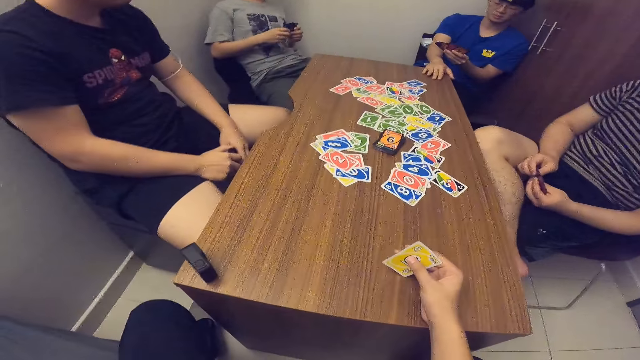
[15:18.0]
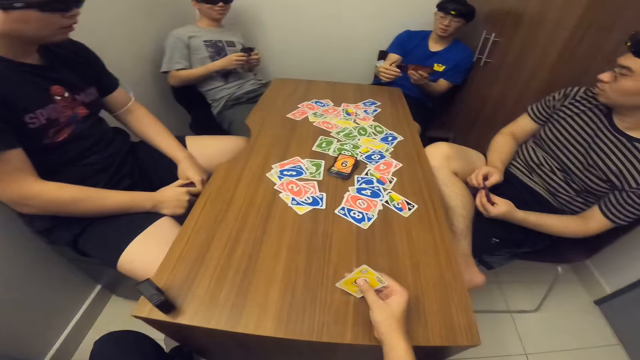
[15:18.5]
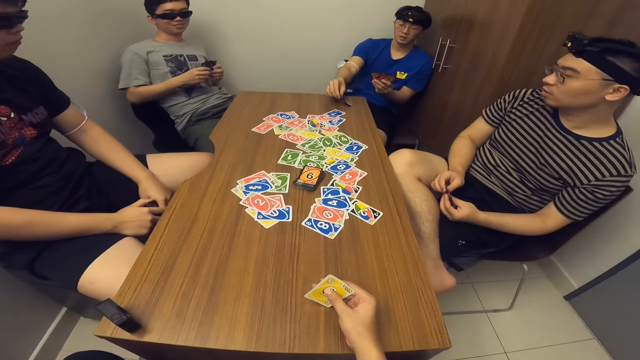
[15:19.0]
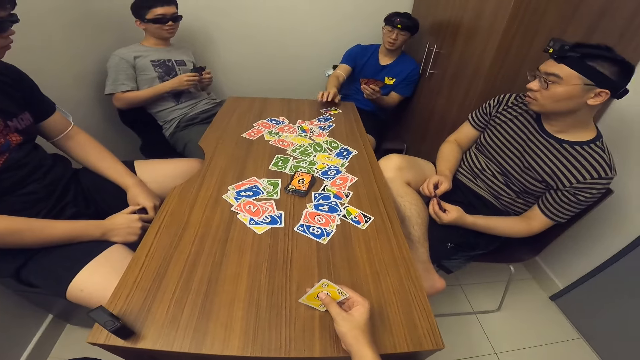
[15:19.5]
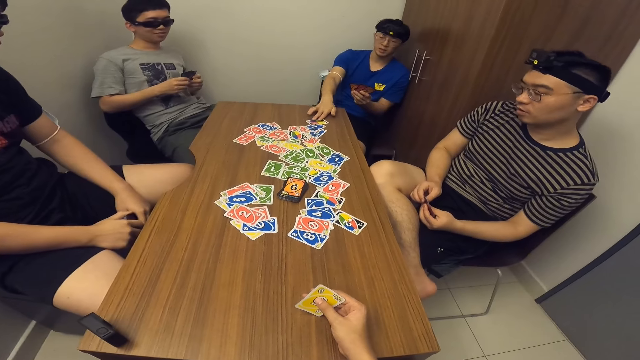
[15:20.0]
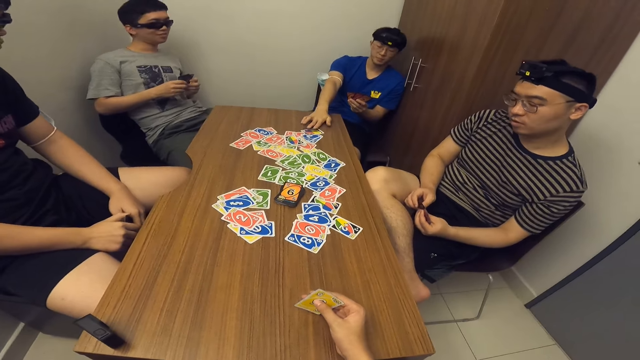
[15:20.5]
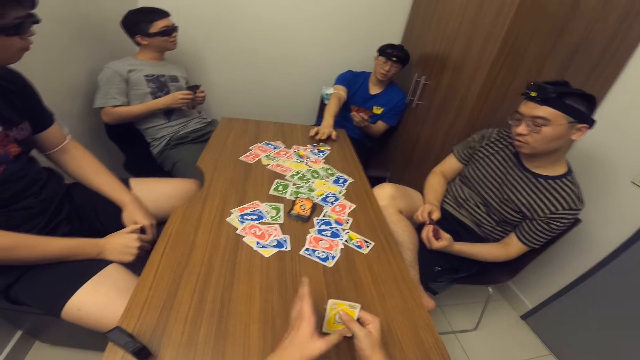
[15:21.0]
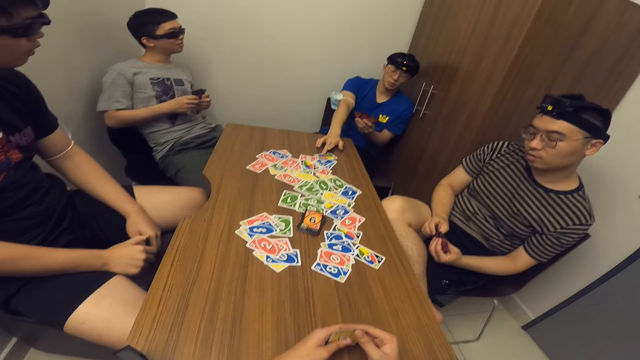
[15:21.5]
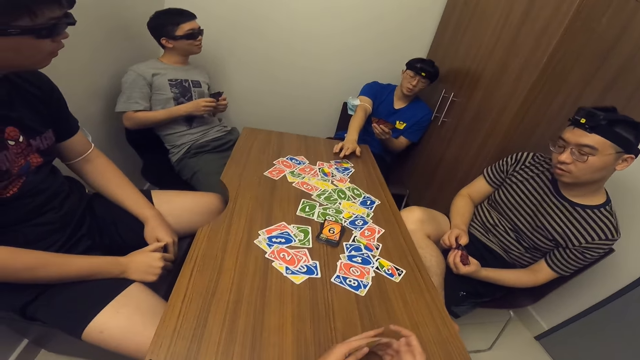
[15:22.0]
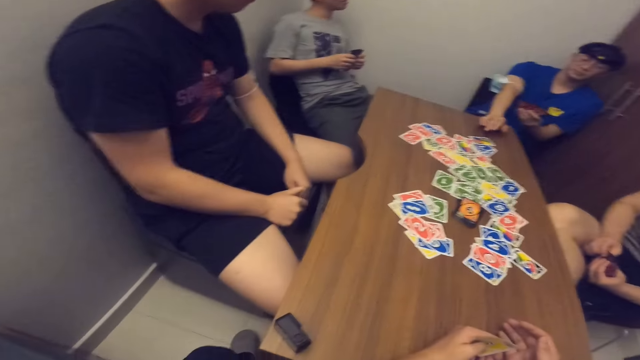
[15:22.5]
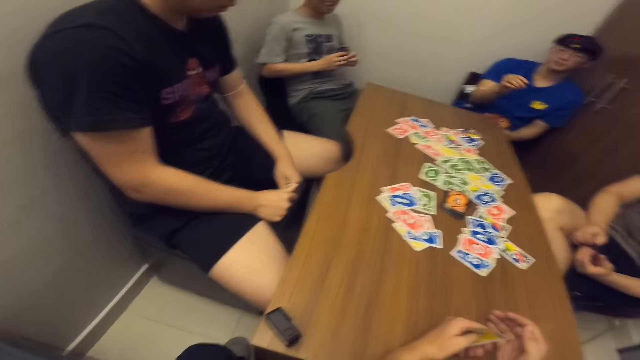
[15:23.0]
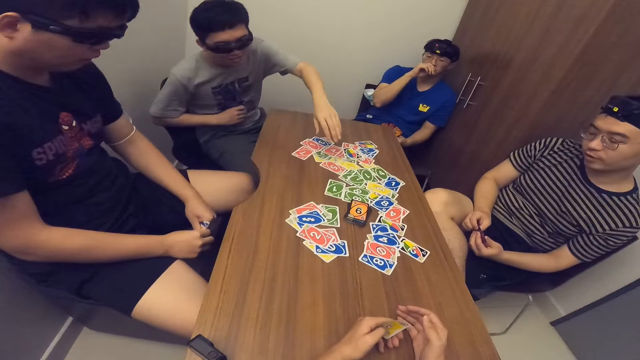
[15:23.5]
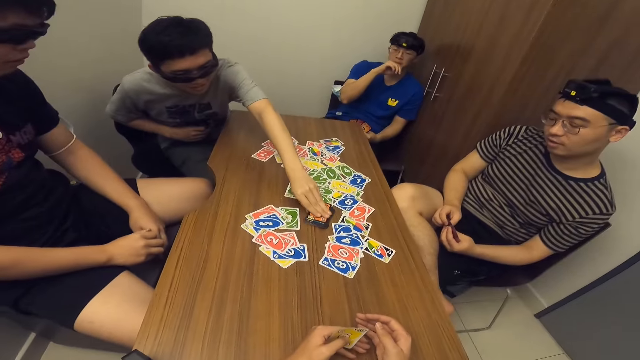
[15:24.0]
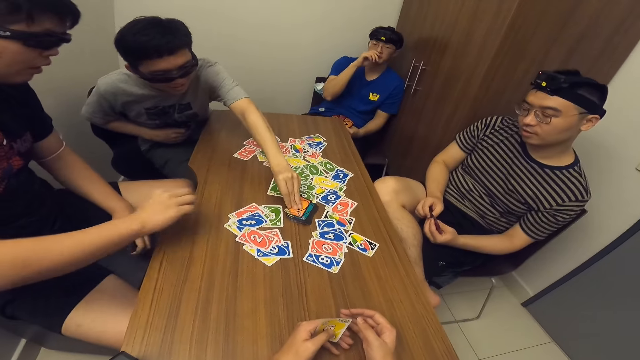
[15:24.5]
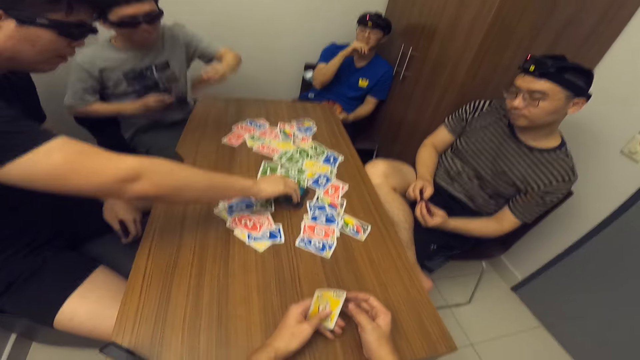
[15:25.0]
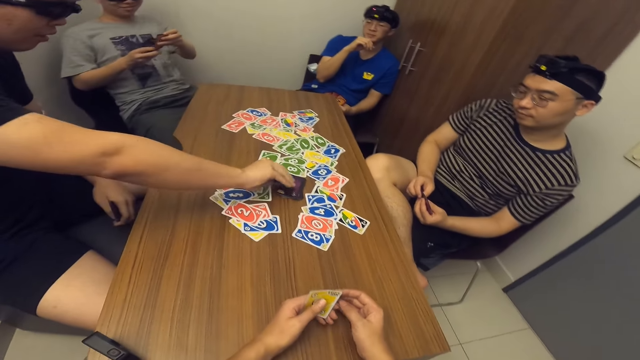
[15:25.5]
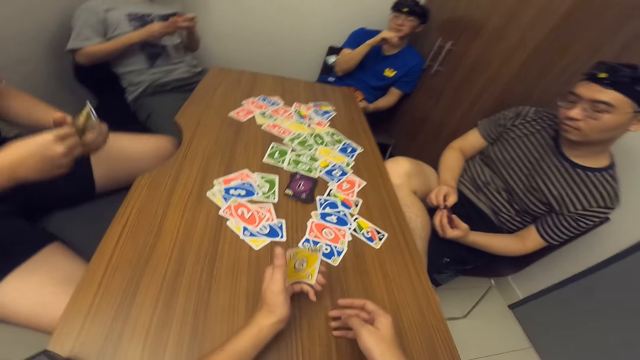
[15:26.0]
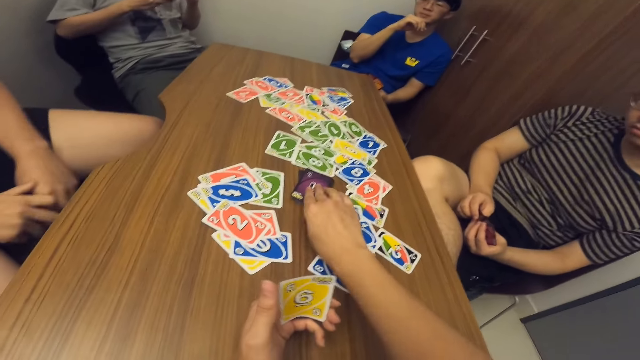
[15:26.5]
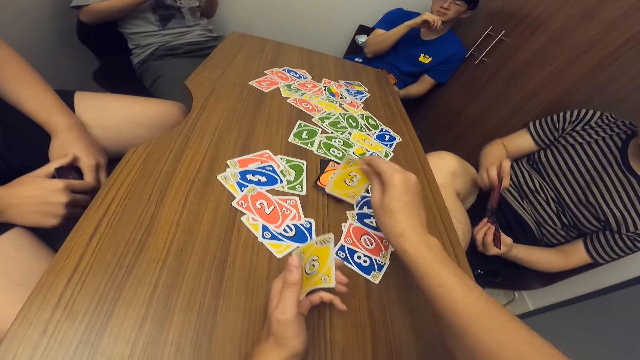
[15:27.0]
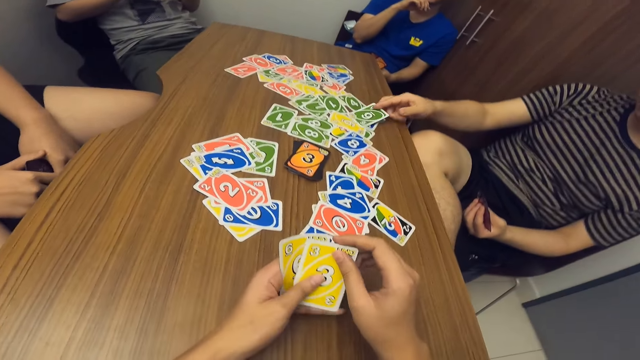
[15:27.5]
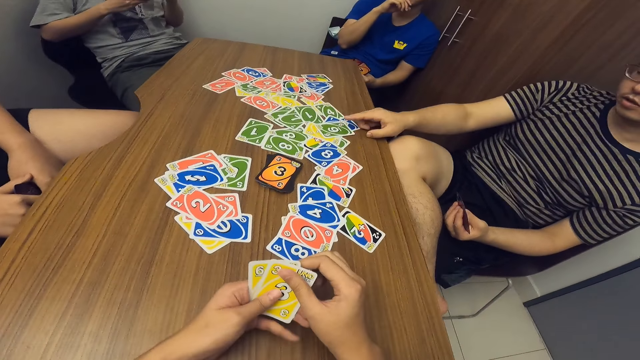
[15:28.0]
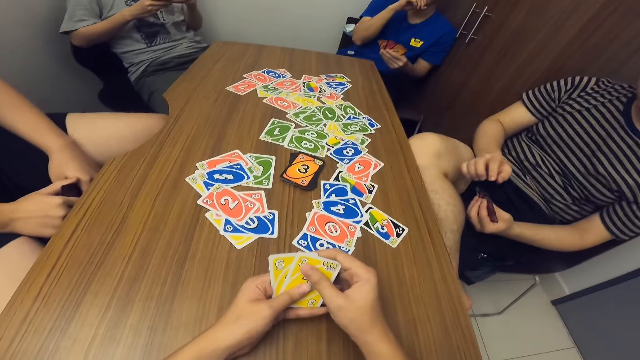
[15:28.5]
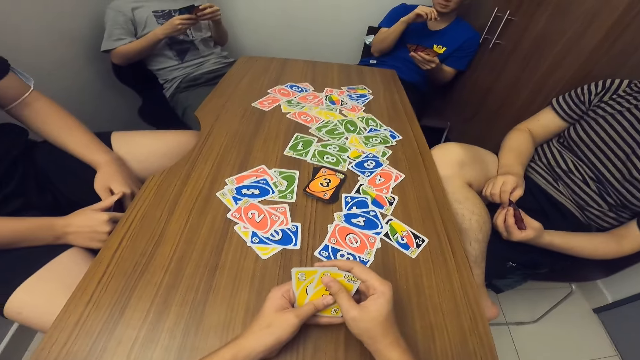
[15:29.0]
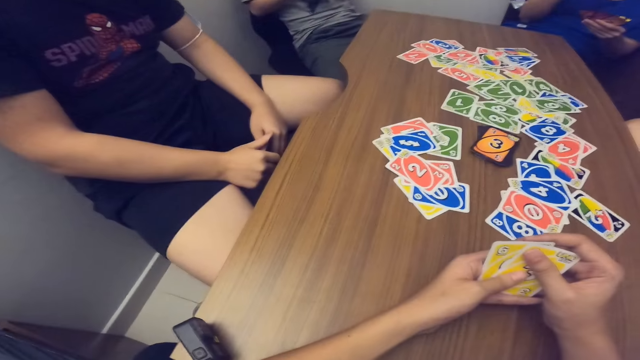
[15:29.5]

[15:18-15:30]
A man drops a card on the table with his right hand. A second man picks up a card from the deck of cards on the table with his left hand. A third man picks up a card from the deck of cards on the table with his right hand. The camera wearer picks up a card from the deck of cards on the table with his right hand. A fourth man drops a card on the table with his right hand.

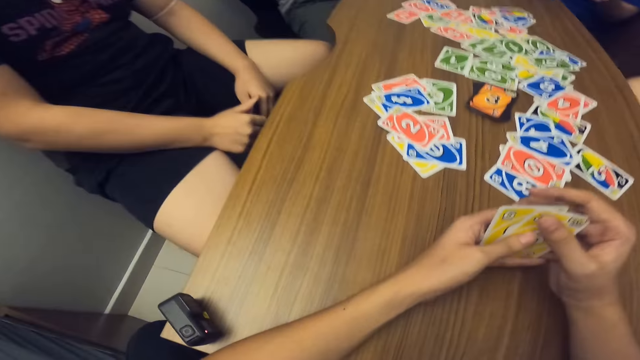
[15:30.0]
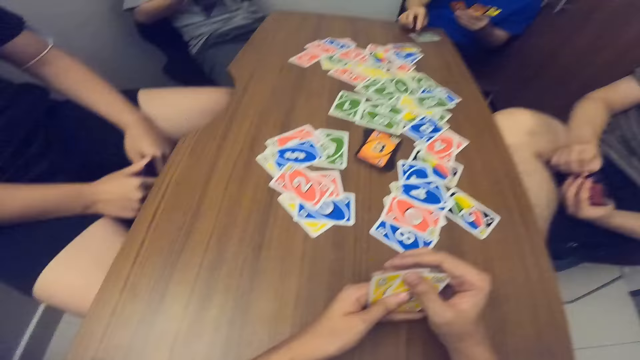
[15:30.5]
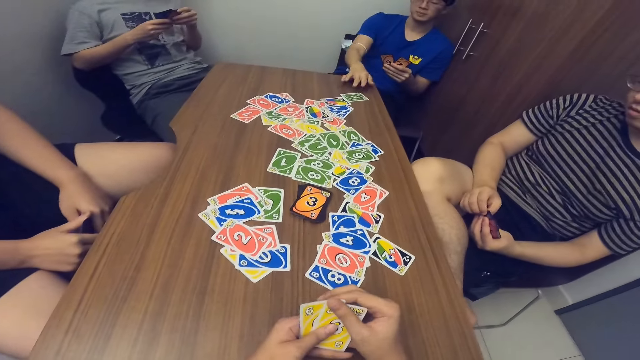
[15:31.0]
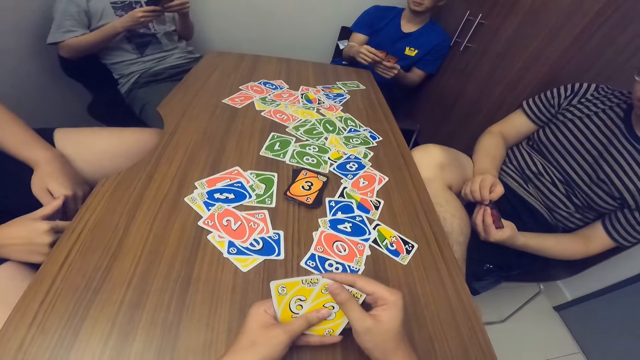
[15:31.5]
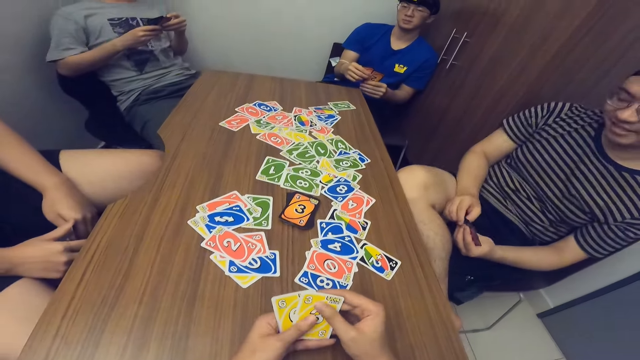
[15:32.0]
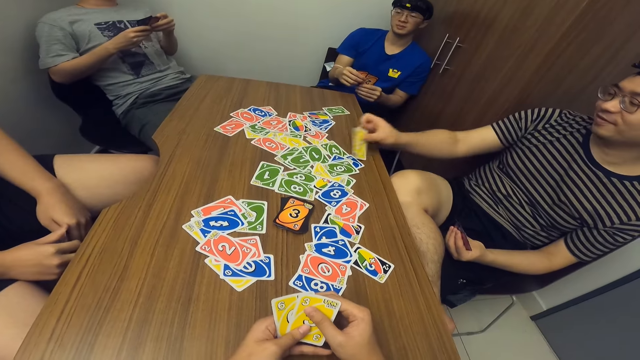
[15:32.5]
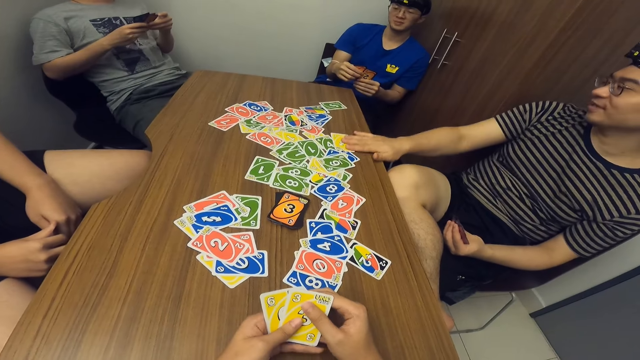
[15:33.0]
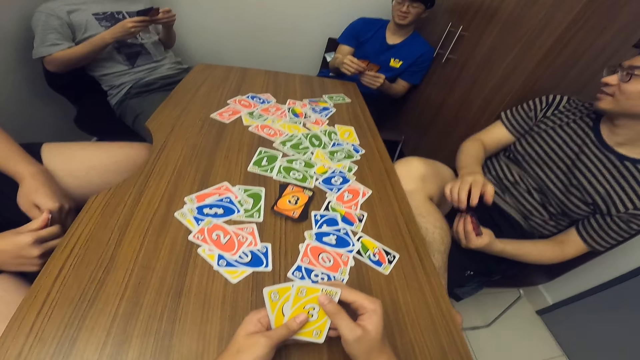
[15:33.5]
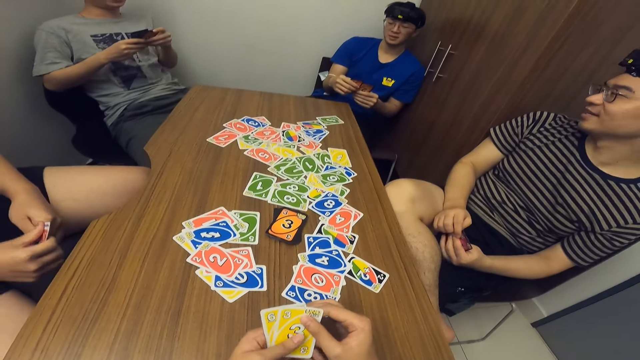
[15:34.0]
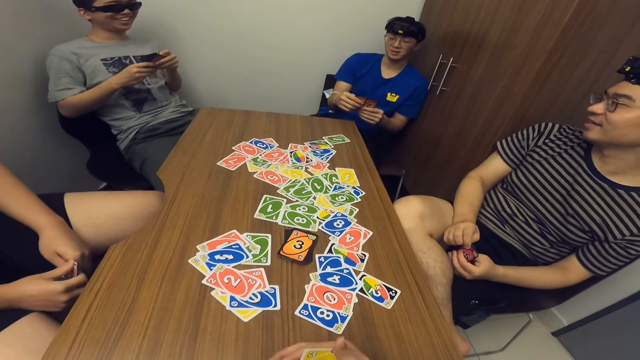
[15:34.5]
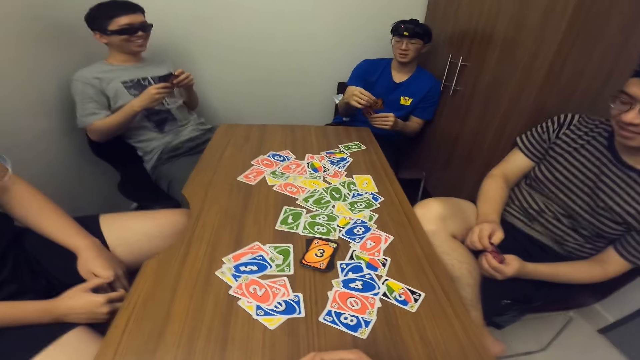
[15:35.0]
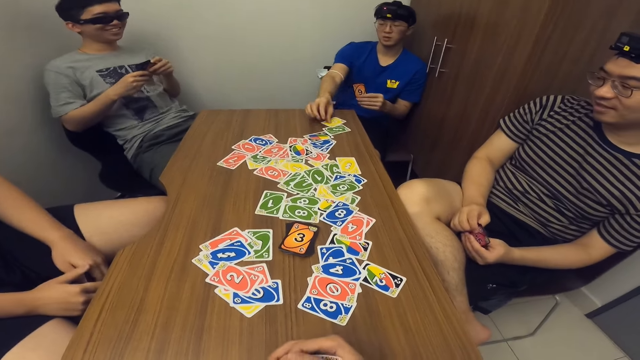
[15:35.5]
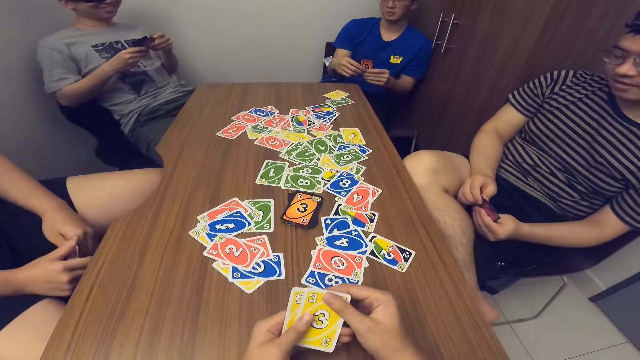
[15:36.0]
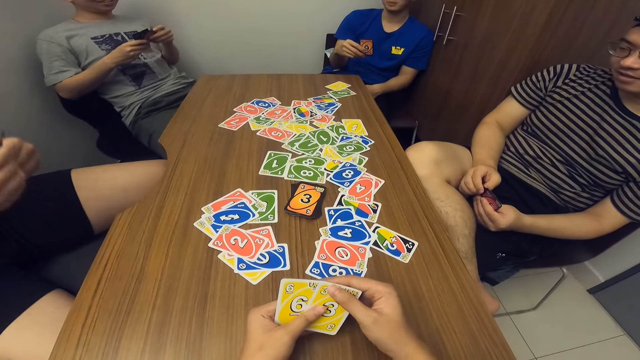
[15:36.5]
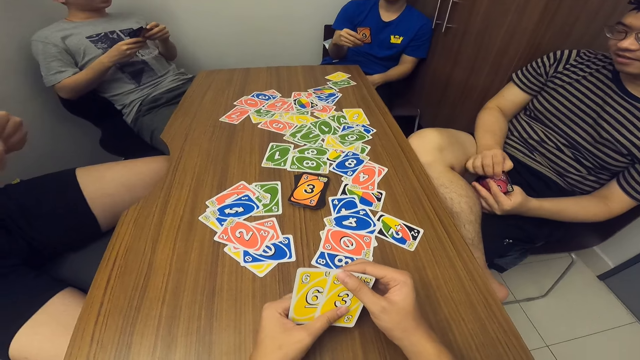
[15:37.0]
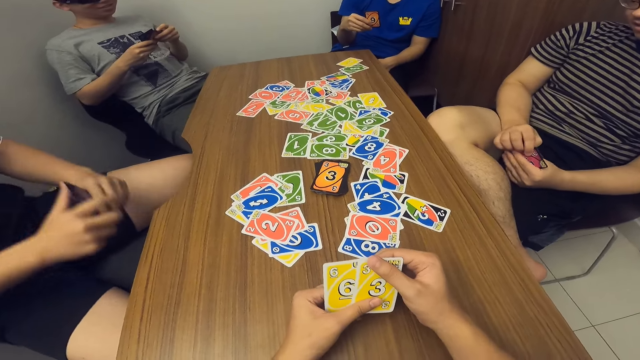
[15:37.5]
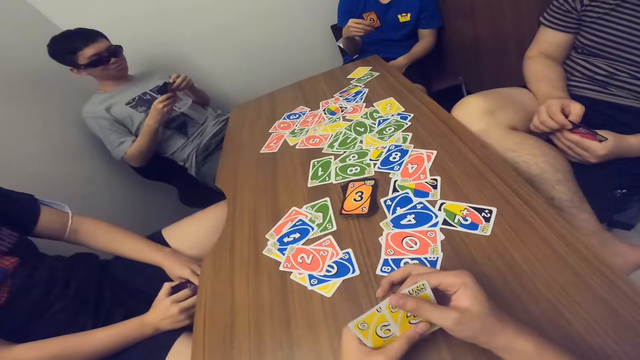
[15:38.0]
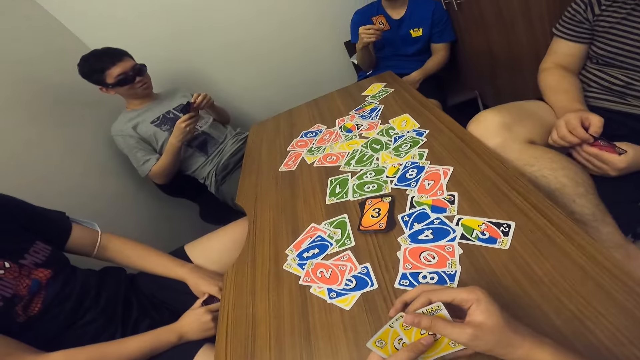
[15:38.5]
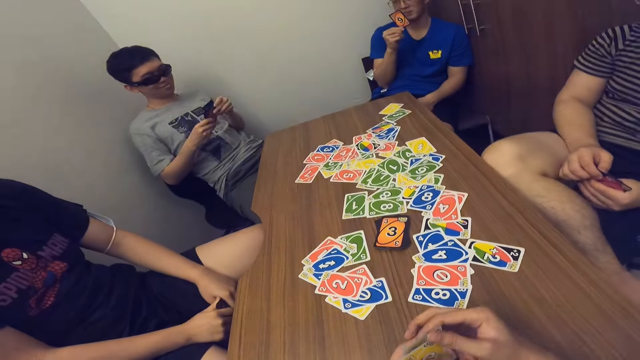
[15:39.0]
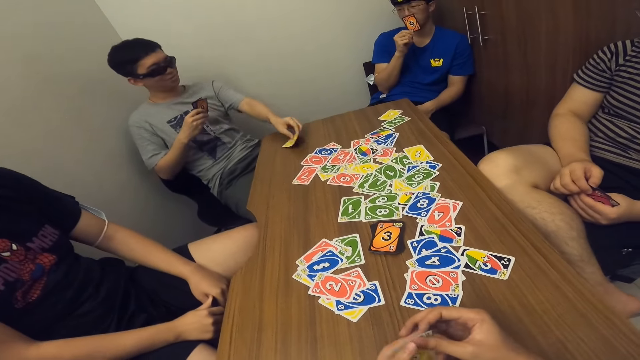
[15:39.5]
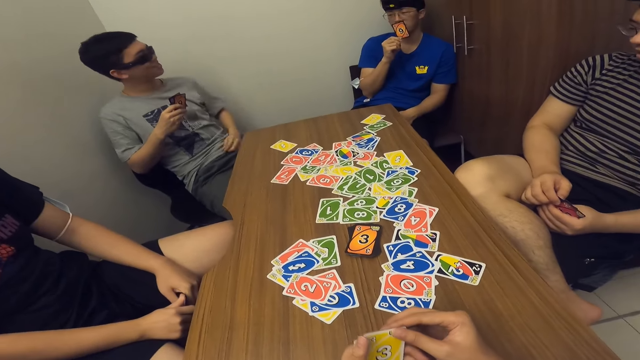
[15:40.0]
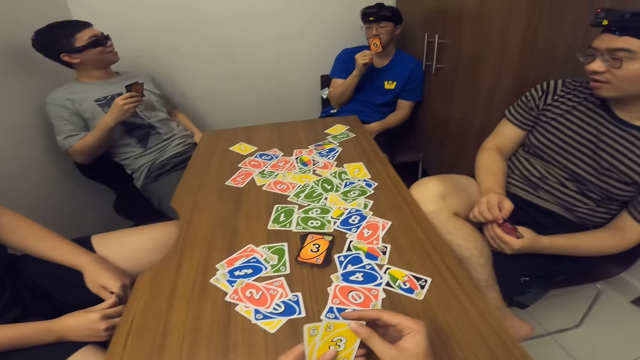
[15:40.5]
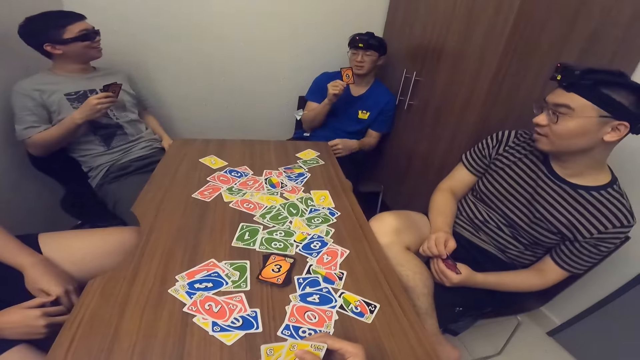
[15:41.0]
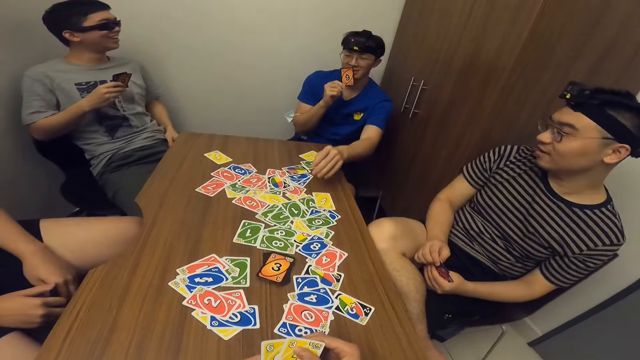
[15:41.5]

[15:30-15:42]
A man drops a card on the table with his right hand. Another man drops a card on the table with his right hand. The first man drops a card on the table with his right hand. A third man drops a card on the table with his left hand.
